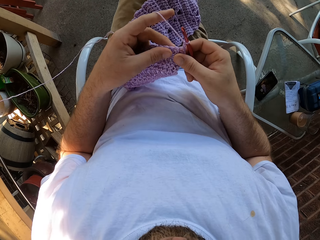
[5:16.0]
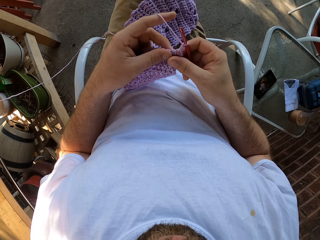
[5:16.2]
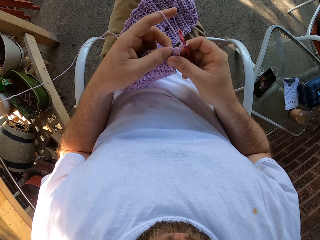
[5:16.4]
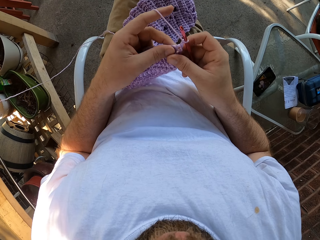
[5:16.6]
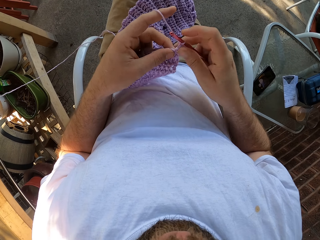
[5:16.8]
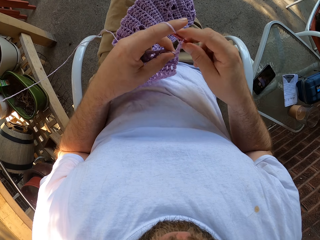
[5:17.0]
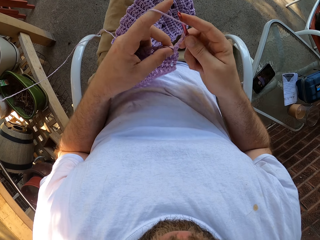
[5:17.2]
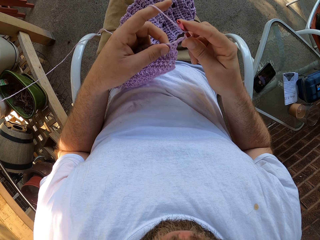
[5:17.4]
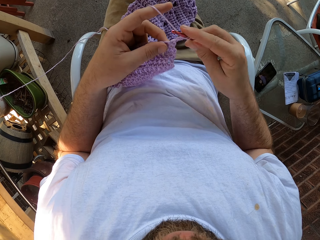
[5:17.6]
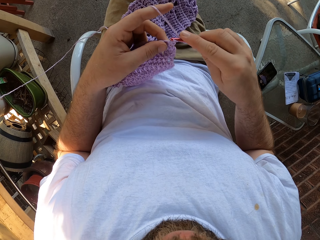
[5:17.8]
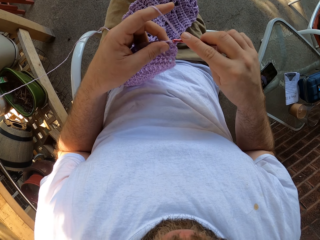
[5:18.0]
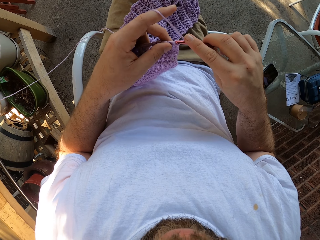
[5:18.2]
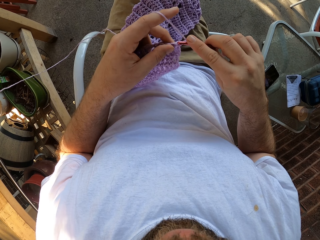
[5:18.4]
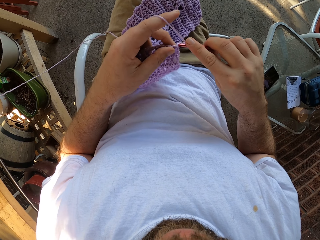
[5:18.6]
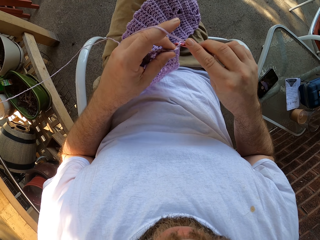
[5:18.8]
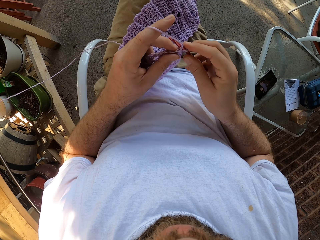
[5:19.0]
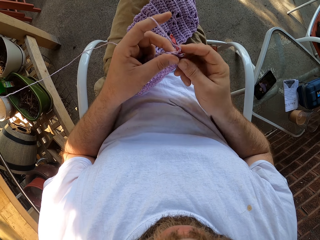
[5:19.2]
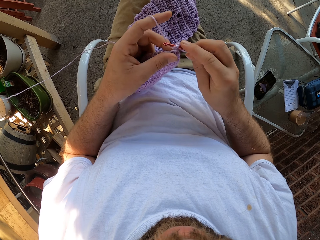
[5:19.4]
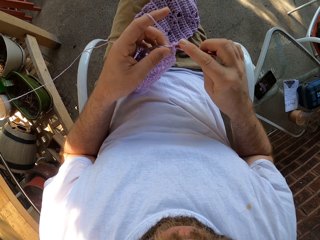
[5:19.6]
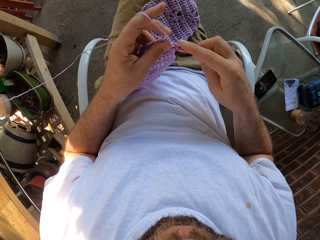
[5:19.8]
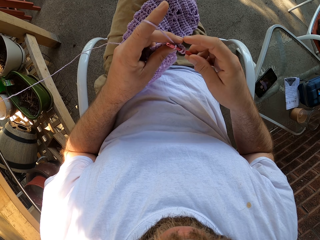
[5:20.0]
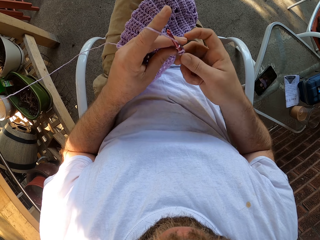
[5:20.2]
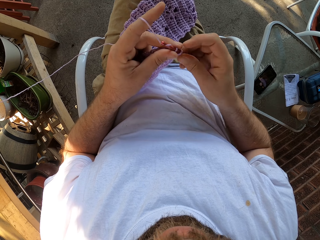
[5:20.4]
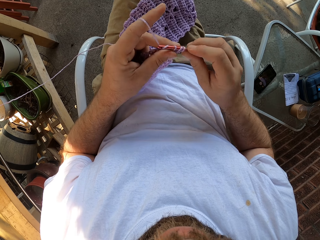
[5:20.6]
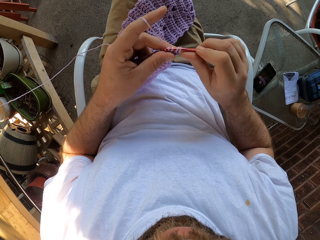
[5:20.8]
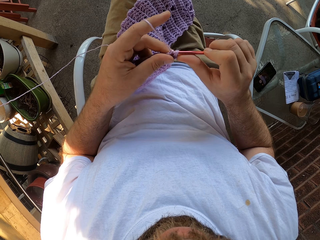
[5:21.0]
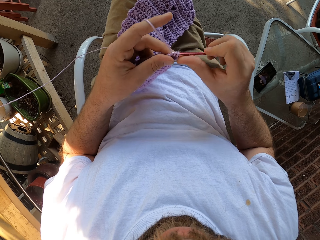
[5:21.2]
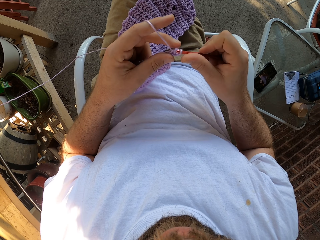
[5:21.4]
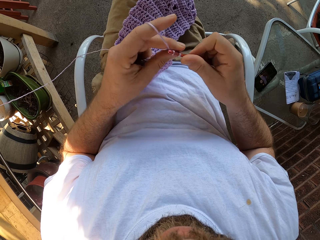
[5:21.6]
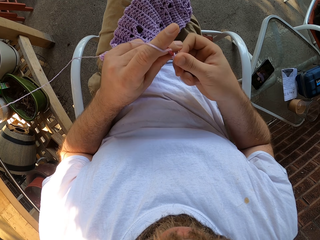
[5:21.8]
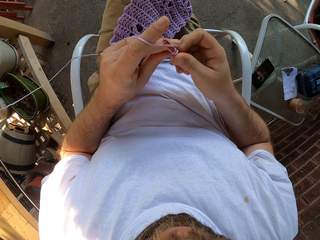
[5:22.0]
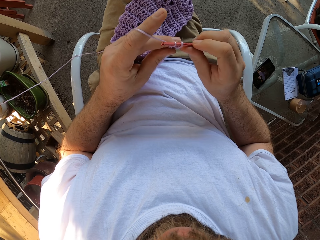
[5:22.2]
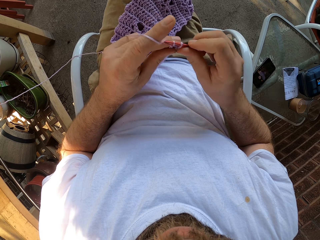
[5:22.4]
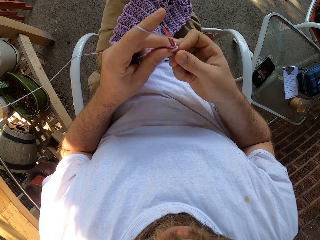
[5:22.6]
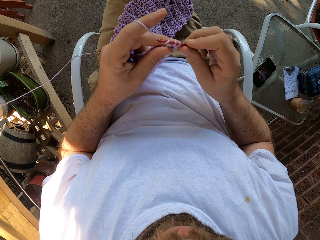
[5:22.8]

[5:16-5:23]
The camera wearer knits the fabric with yarn and the crochet hook.

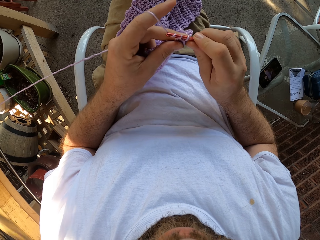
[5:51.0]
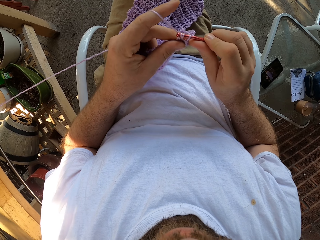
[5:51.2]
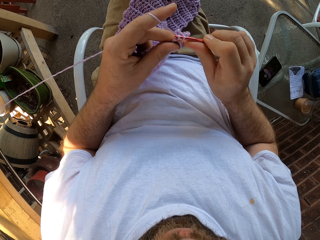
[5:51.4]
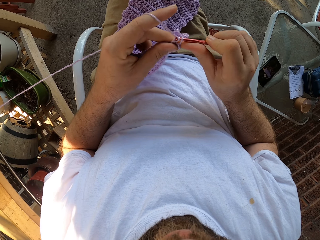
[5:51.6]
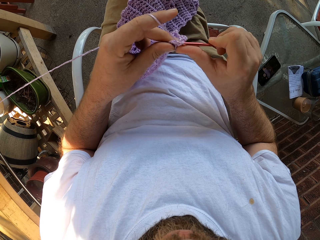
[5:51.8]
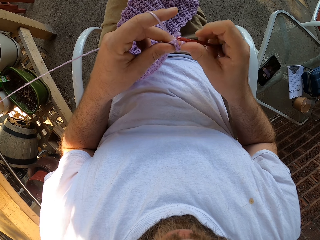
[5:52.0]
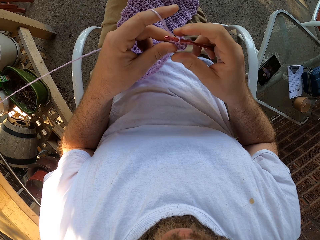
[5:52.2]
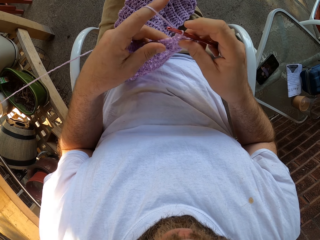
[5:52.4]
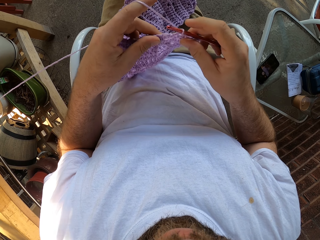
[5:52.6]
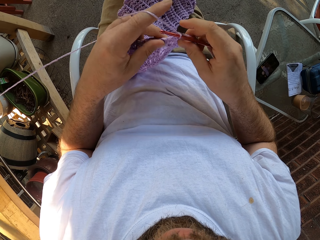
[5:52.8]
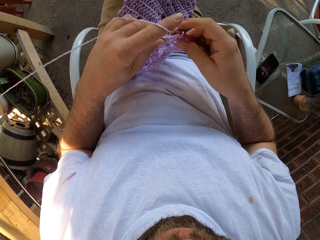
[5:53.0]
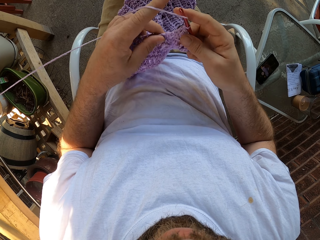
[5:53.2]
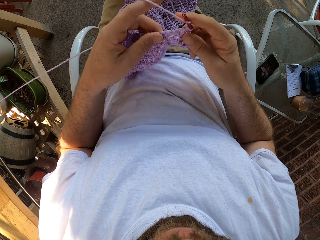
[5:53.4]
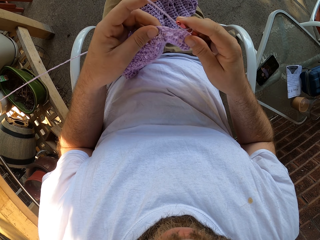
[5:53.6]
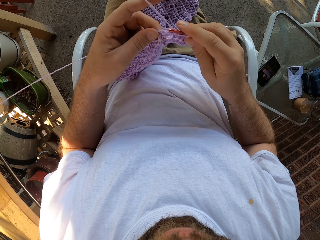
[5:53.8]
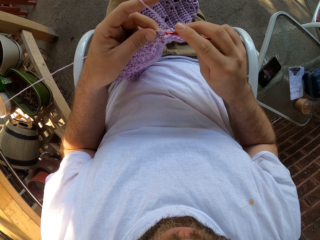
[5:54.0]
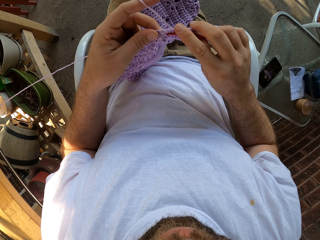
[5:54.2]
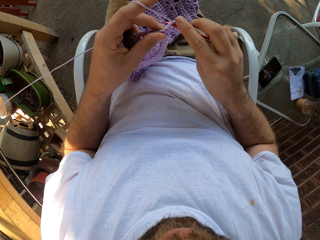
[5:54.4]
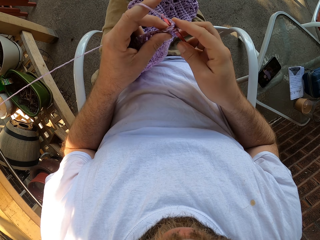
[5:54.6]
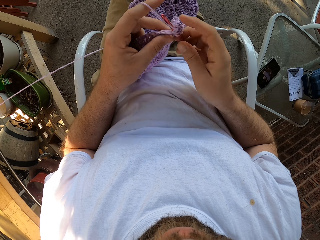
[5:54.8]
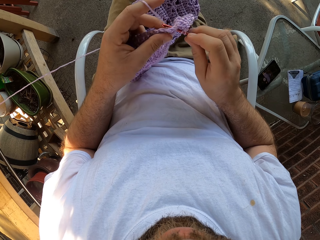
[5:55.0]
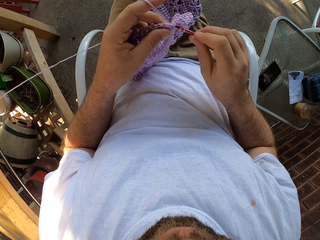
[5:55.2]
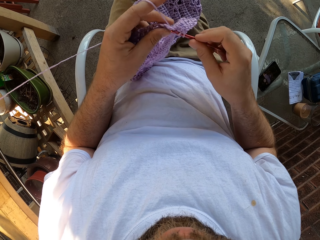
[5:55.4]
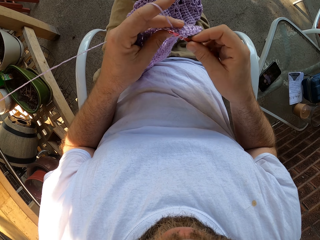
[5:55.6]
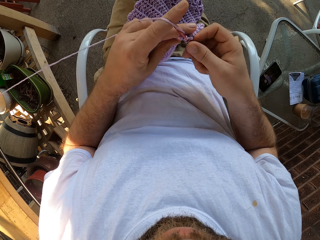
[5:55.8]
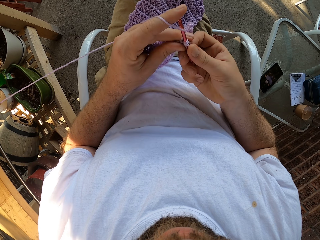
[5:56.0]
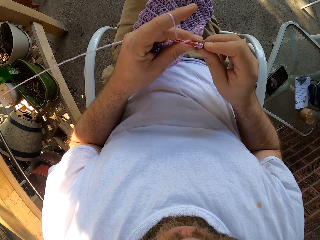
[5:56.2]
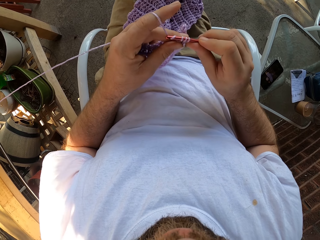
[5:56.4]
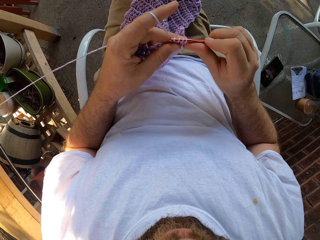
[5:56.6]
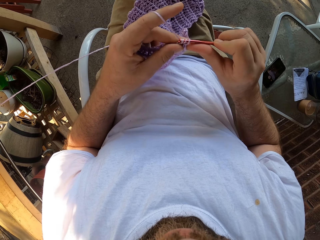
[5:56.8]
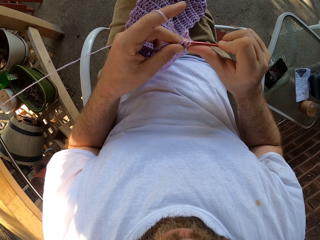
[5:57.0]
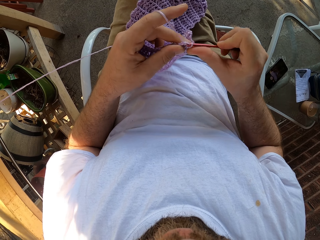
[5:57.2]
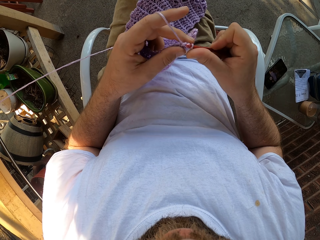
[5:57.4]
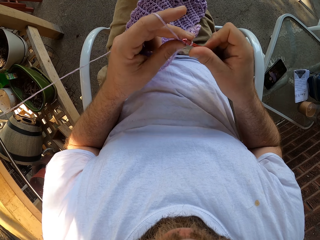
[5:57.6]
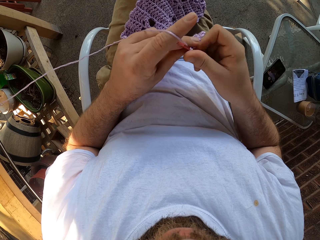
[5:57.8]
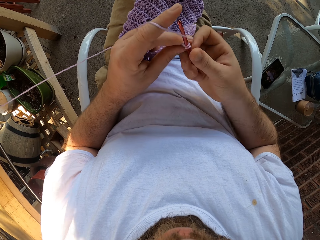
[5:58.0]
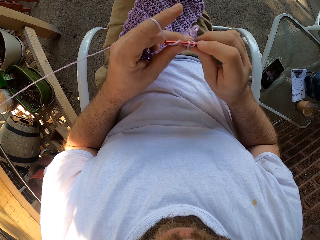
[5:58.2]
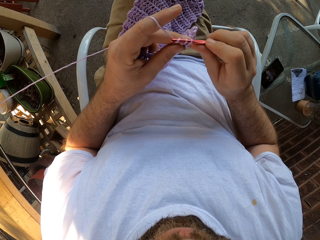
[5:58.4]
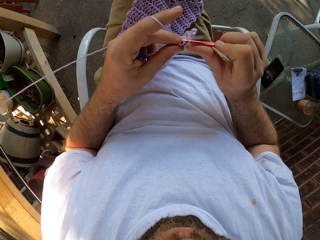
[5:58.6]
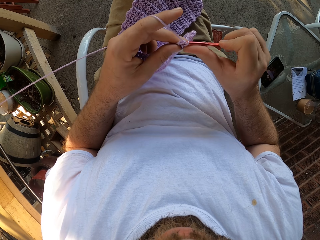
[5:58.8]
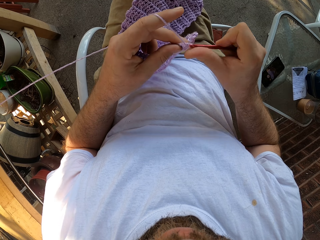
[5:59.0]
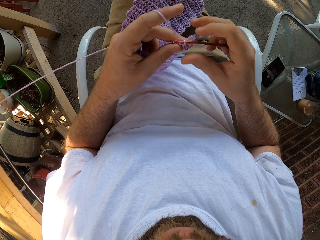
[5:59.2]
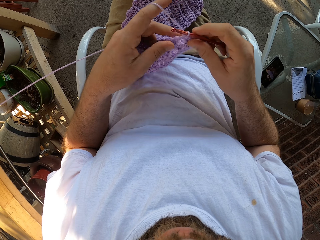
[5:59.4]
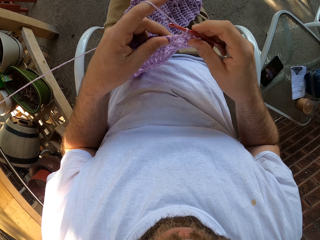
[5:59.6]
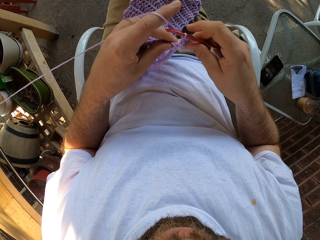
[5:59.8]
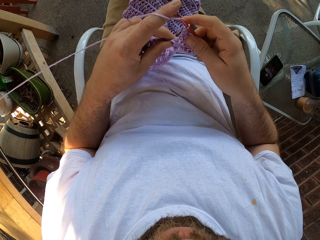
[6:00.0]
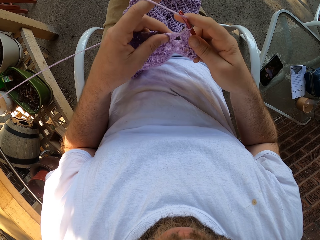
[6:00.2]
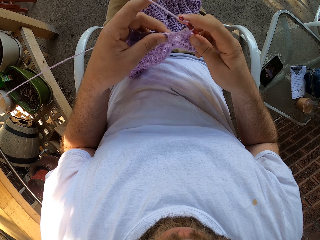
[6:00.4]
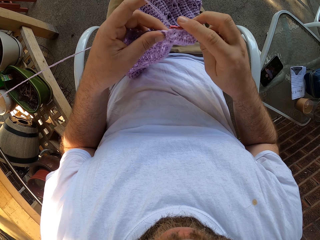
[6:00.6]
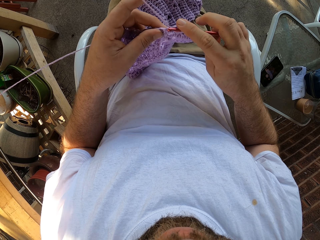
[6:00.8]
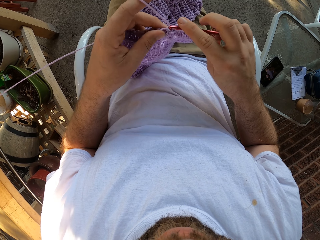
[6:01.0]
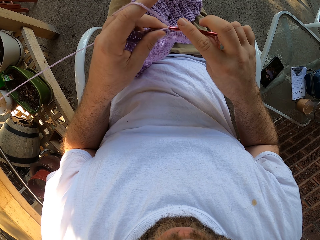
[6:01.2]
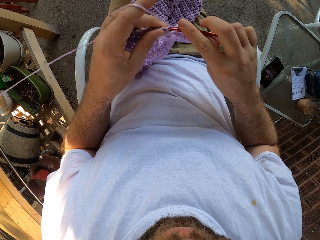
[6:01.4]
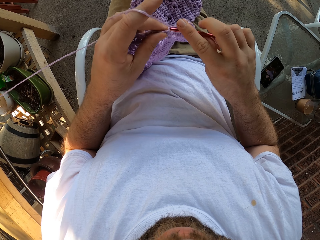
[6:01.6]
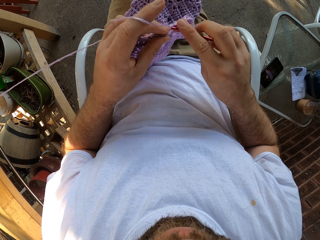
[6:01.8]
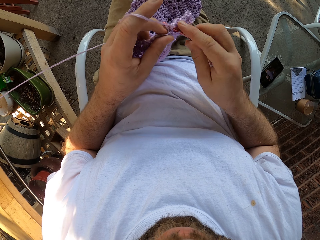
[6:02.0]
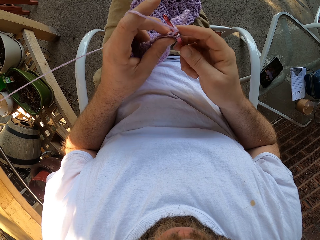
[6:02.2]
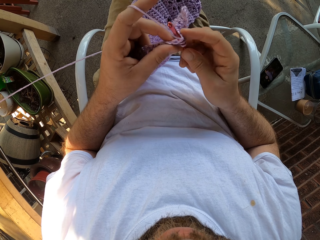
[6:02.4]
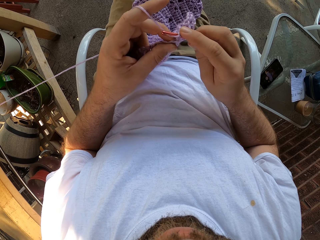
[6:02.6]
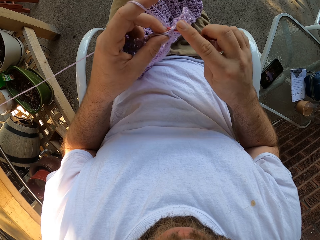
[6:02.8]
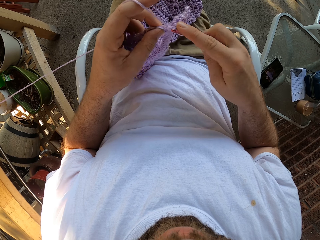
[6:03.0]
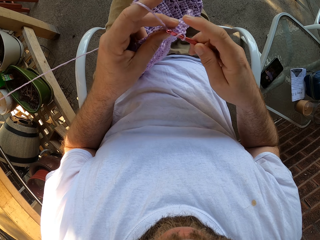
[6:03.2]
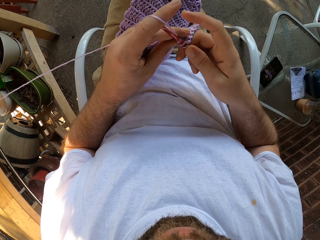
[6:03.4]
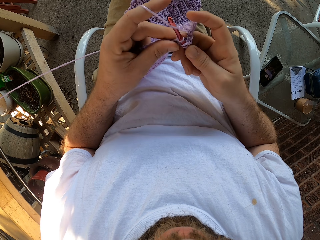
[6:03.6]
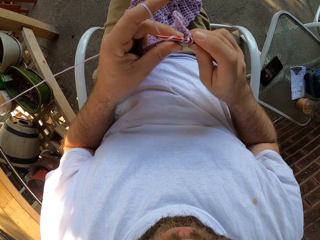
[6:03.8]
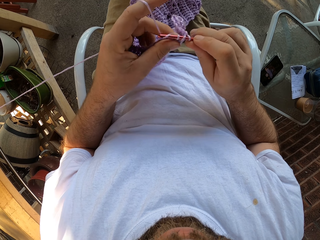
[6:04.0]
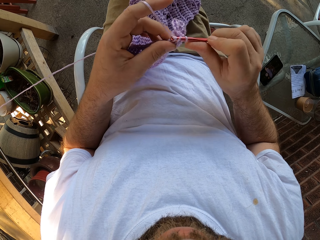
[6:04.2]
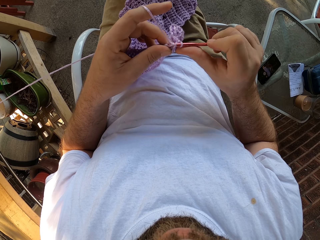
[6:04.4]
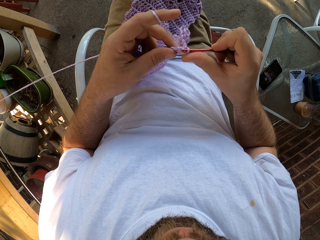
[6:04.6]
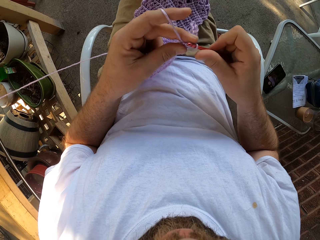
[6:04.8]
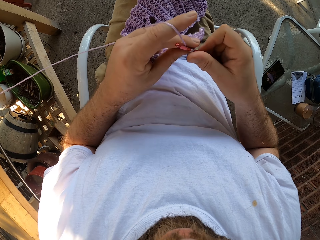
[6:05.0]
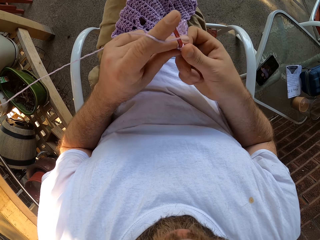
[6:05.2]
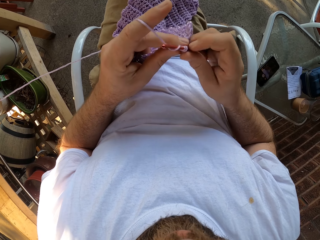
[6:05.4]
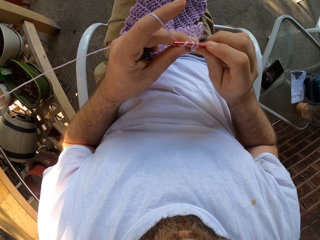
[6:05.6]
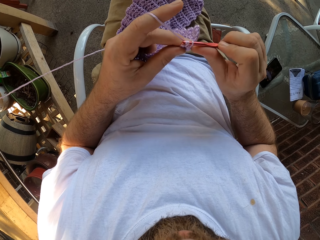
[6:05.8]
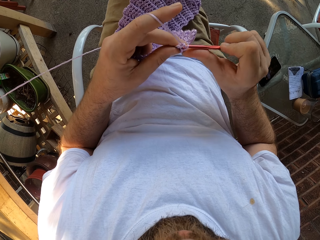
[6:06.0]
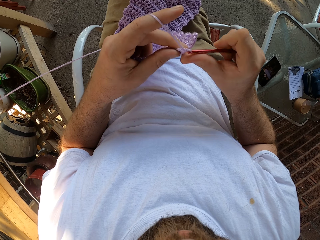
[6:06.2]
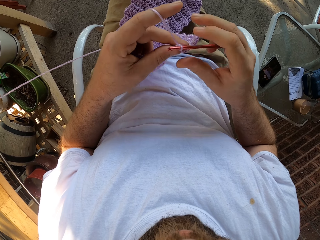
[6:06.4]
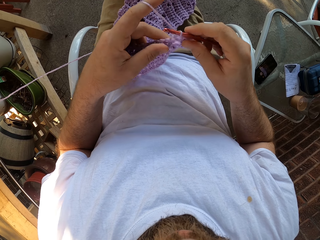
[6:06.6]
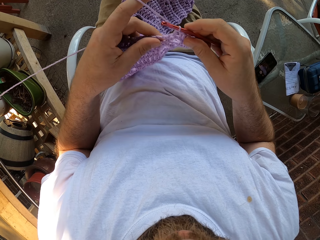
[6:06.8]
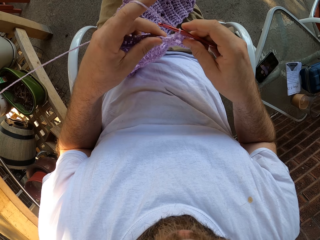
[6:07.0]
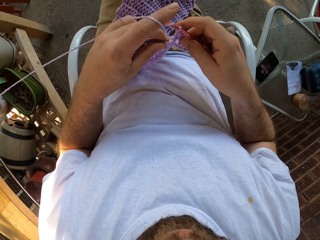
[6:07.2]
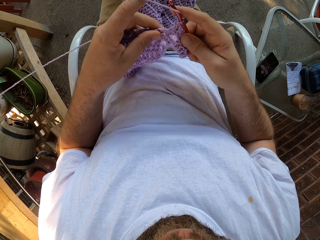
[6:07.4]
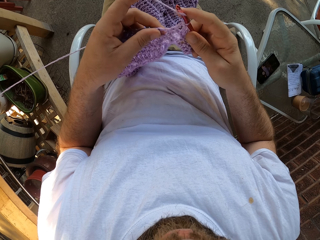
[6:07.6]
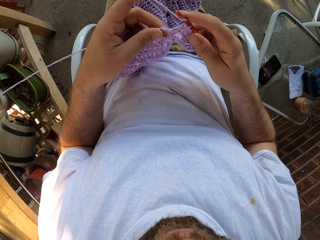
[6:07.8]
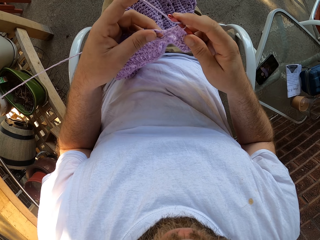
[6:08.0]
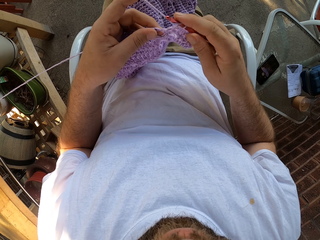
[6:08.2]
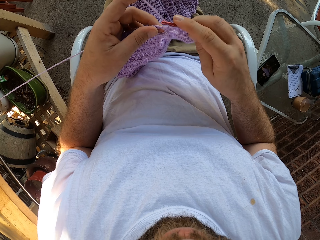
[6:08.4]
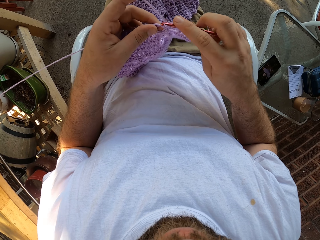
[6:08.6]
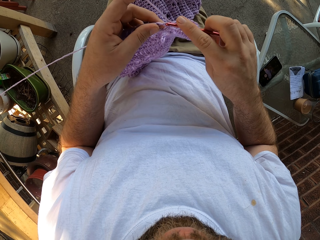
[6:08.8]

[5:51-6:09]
The camera wearer adjusts the fabric and knits the fabric. They adjust the fabric and knit the fabric.
